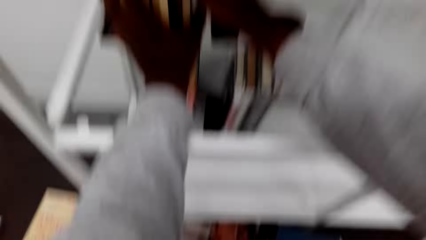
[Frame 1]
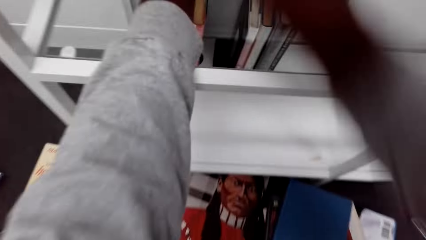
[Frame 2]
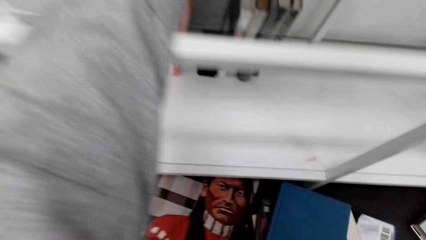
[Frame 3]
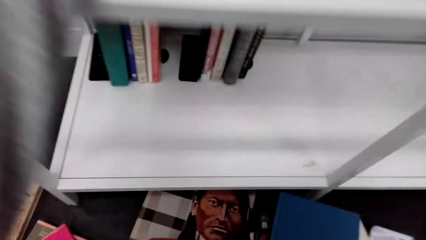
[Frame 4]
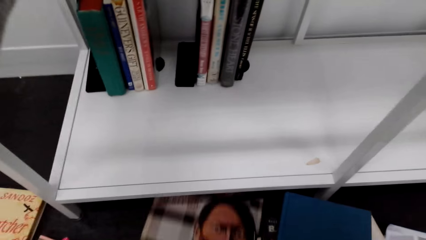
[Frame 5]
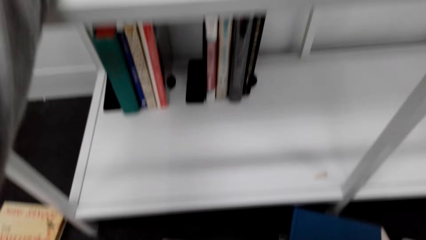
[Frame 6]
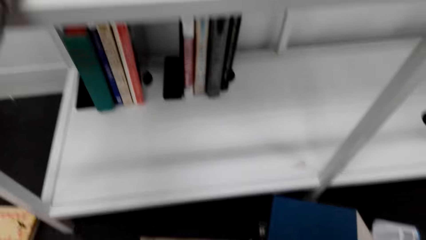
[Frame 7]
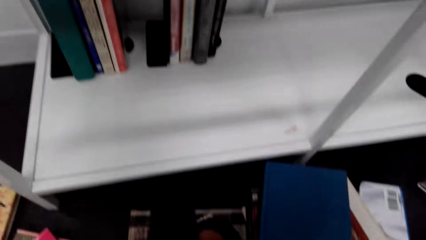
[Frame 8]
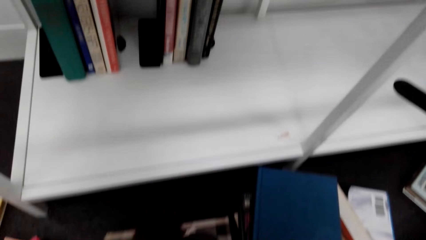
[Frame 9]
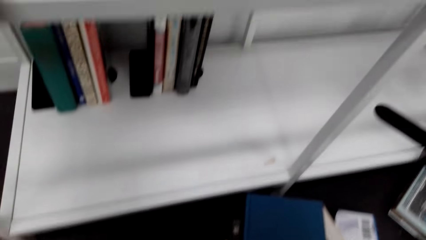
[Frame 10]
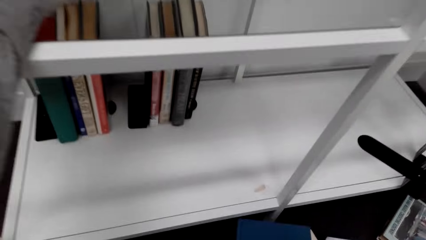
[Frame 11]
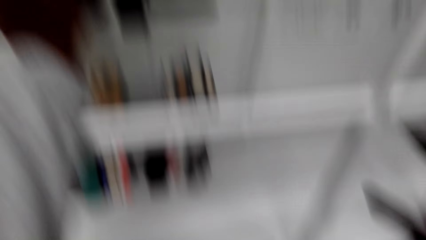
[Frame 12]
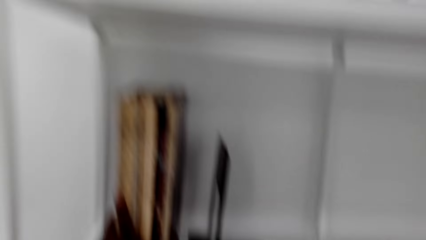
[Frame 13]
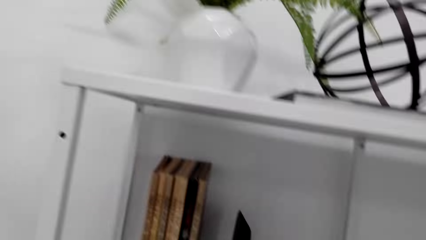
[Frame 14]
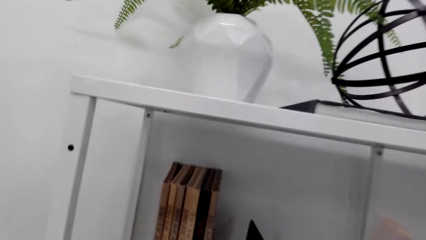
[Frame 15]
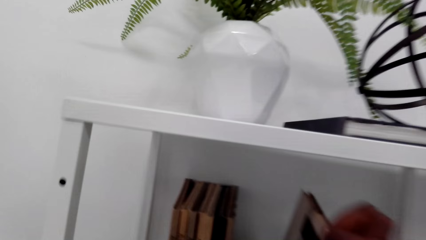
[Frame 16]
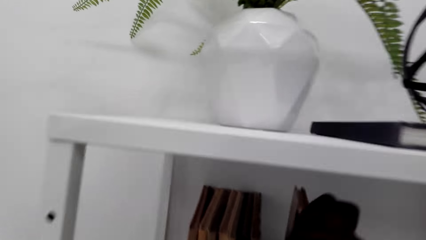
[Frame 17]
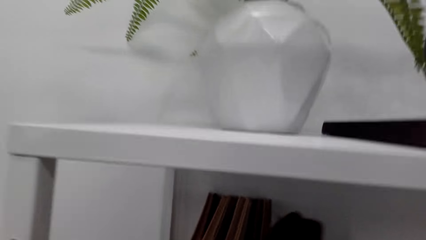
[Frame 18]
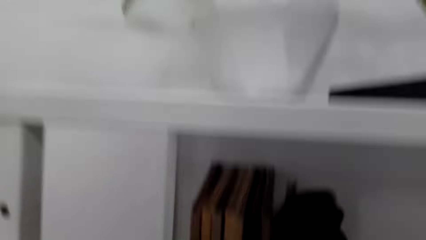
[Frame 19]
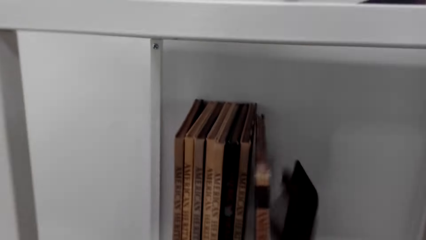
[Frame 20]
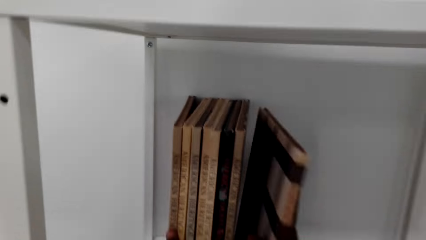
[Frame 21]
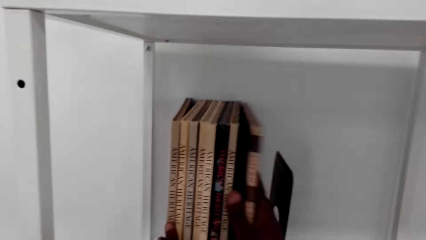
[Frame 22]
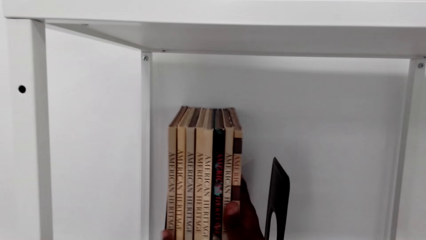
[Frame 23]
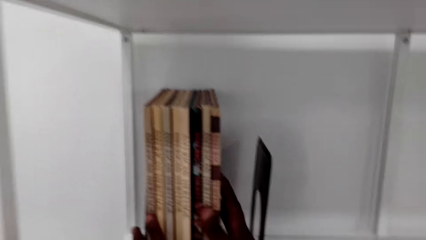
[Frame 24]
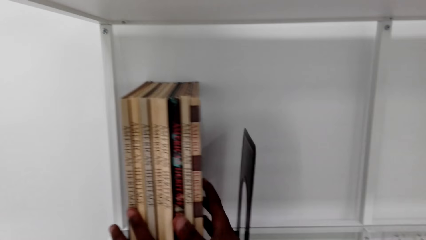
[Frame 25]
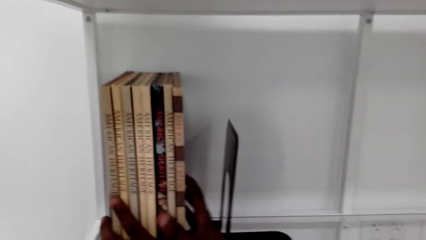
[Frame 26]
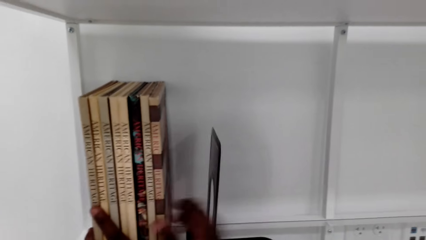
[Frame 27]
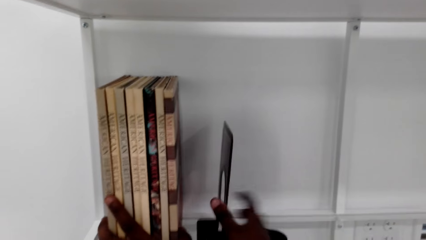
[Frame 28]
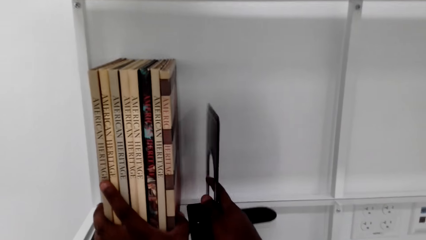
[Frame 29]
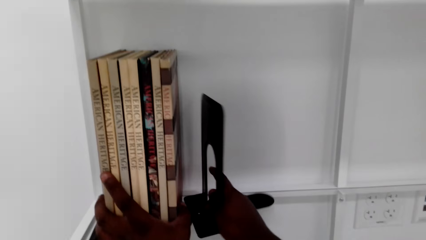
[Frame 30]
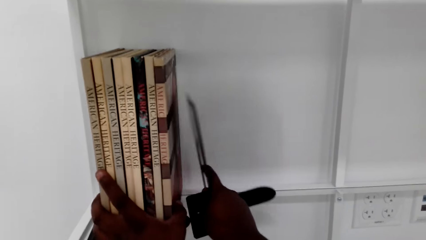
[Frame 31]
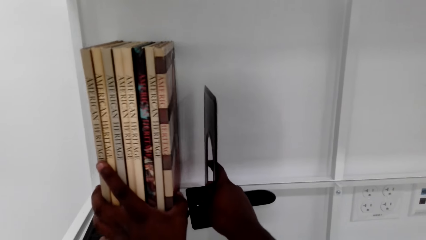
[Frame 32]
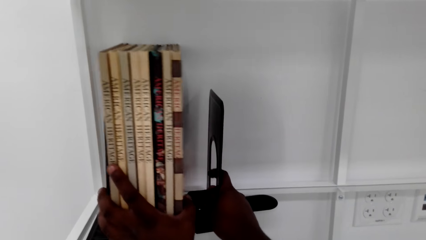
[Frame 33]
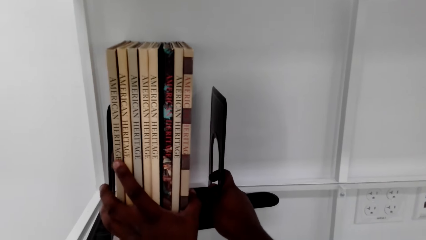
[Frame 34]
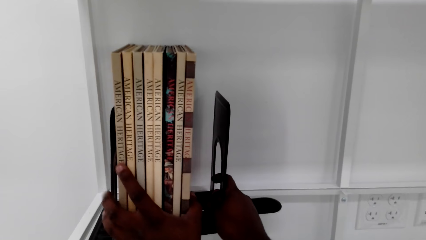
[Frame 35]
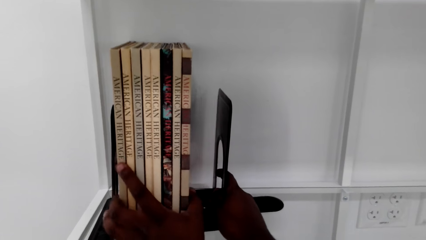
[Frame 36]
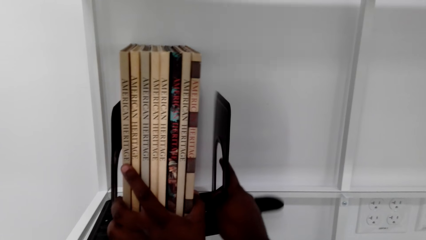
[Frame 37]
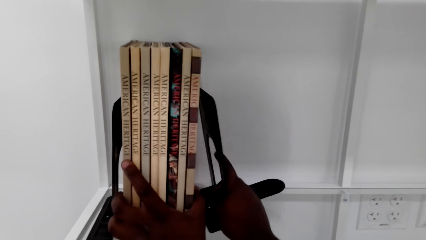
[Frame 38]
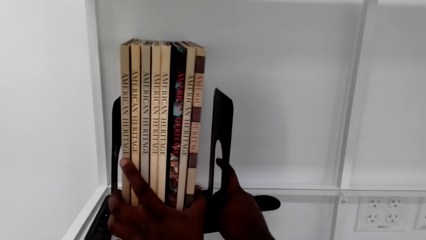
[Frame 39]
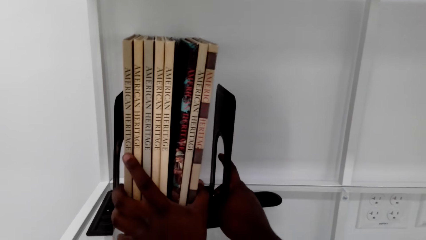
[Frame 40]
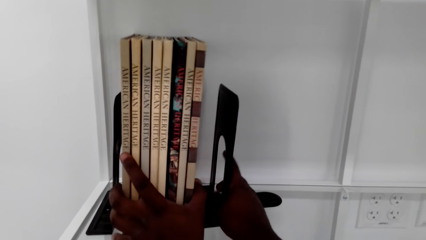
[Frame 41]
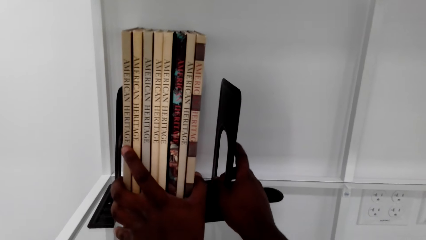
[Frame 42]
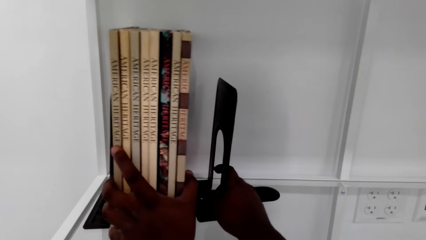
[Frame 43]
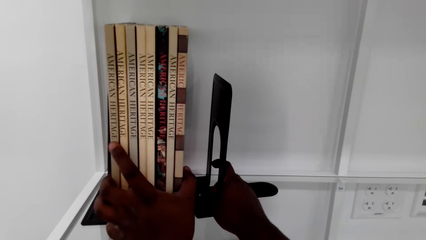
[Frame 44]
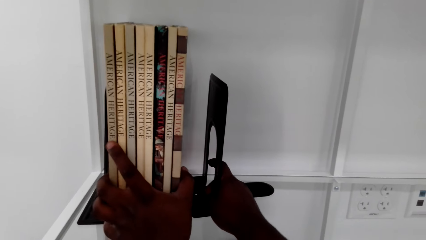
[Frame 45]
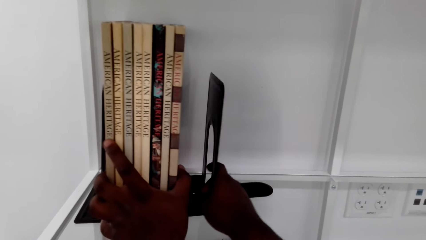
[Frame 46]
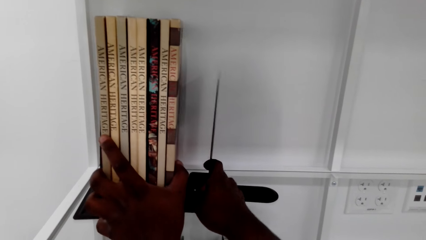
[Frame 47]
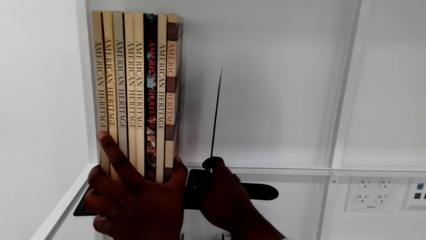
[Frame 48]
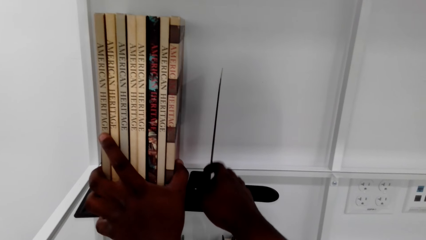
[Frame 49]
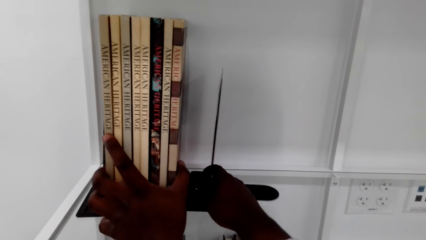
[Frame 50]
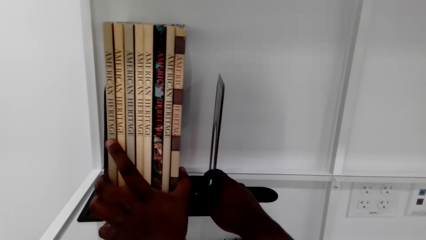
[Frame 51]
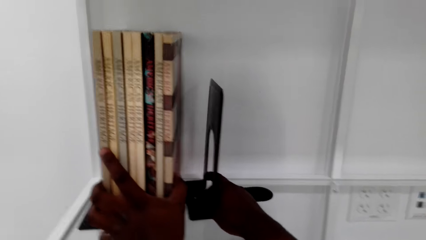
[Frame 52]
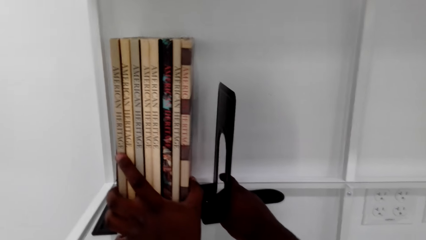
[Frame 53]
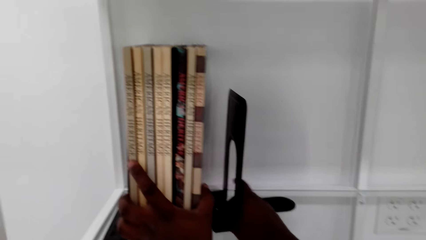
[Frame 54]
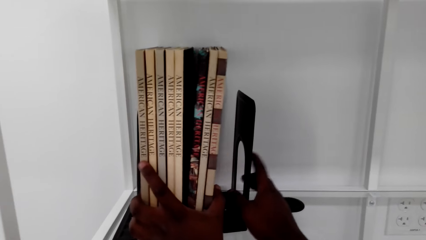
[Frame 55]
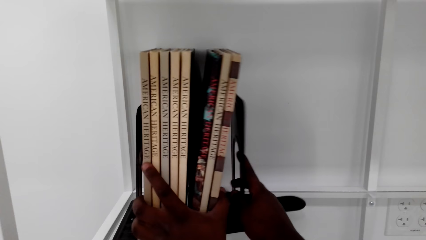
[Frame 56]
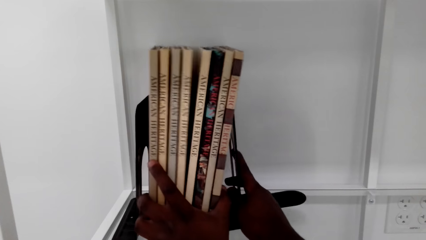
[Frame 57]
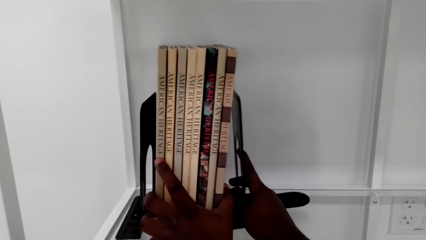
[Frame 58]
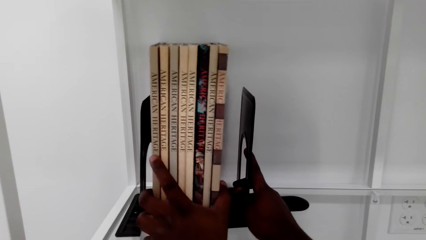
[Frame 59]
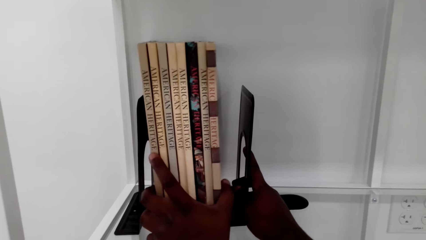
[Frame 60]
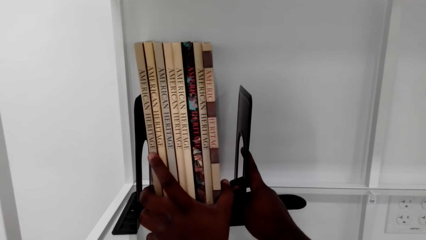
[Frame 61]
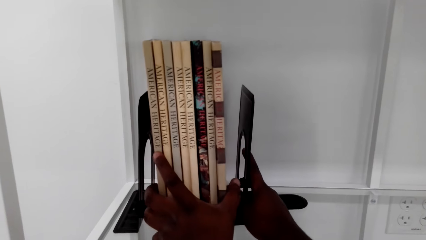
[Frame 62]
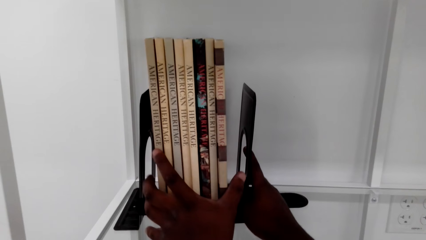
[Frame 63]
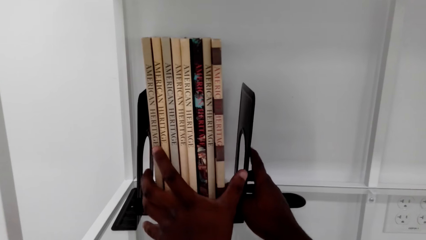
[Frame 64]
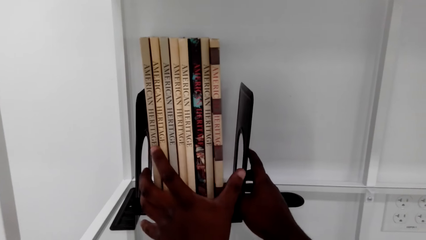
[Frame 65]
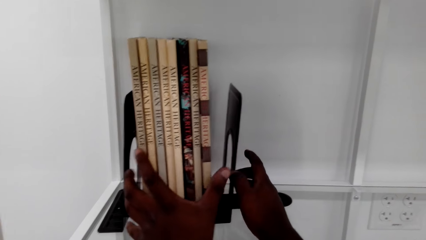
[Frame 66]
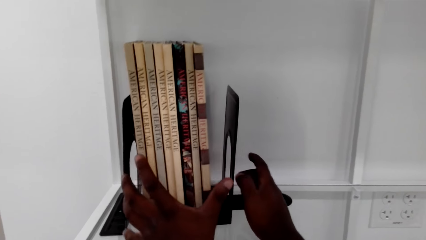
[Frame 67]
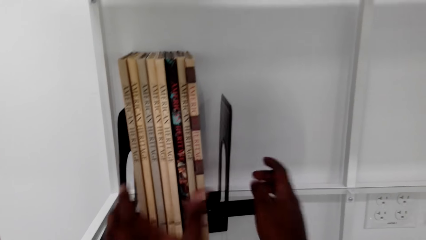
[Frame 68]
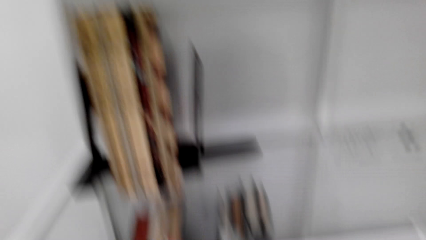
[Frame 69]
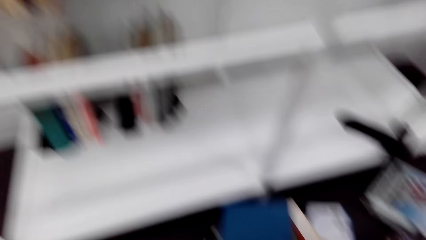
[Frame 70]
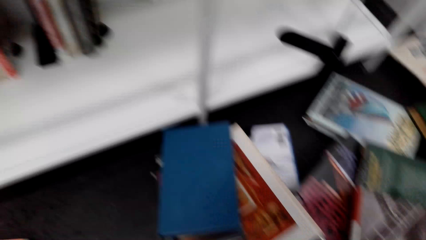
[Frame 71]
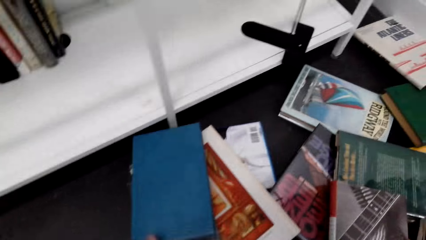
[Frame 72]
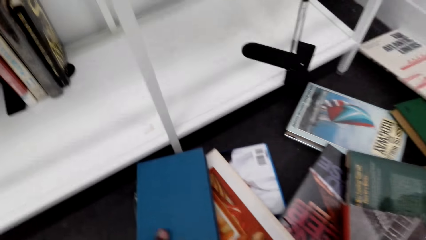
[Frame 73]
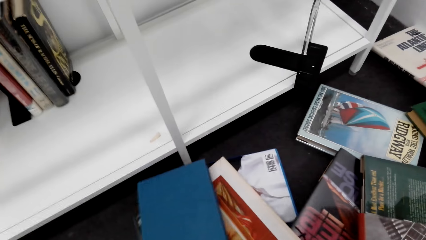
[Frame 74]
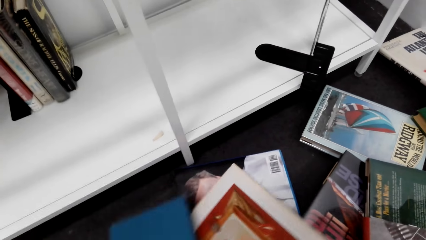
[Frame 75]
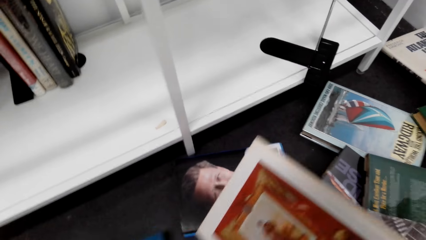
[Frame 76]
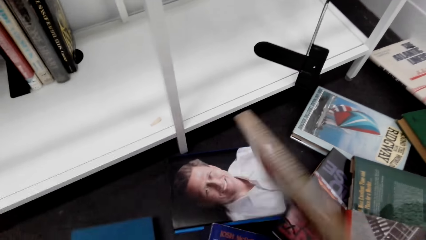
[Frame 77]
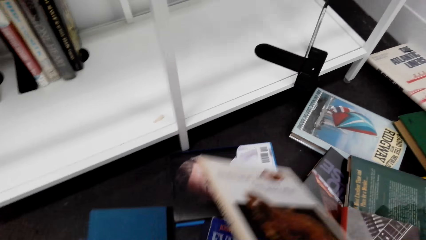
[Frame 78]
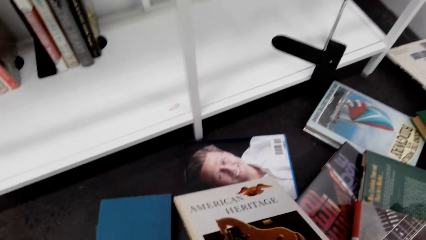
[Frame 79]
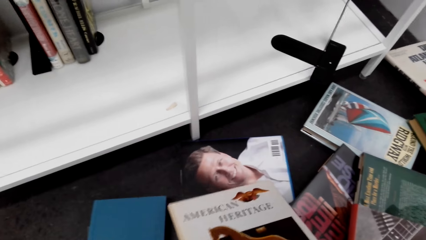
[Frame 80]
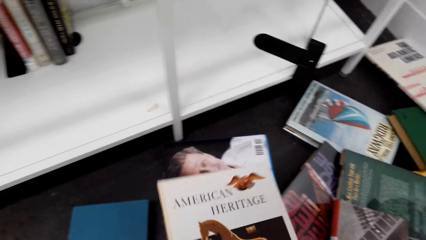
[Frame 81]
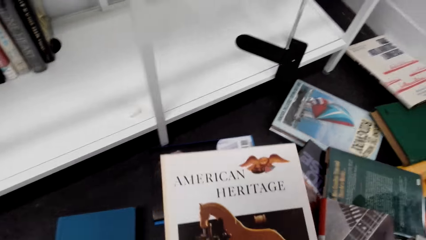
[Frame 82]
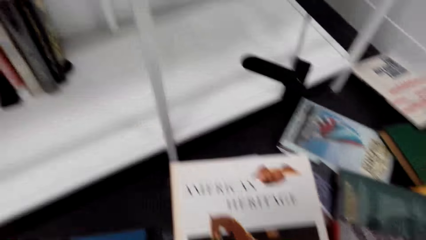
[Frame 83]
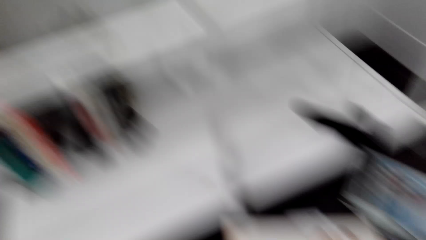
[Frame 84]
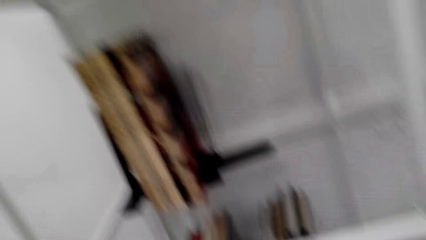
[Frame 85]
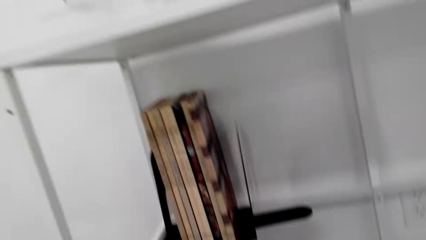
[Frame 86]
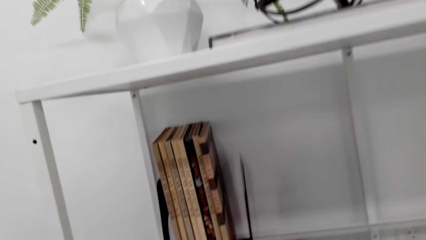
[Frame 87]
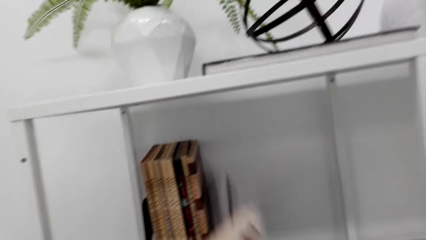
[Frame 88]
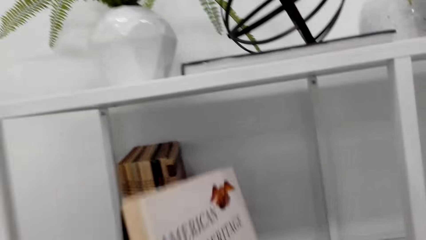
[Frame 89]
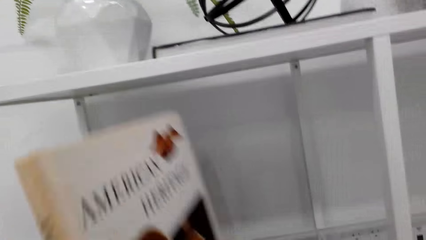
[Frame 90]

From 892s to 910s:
The camera wearer supports books with the left hand. They pick a book. They place the book in the shelf. They adjust the book easel on the shelf. They pick a book from the floor.
